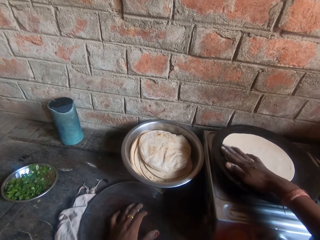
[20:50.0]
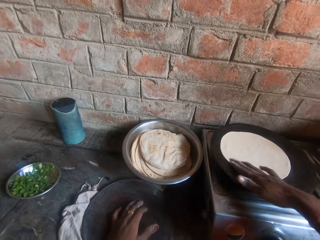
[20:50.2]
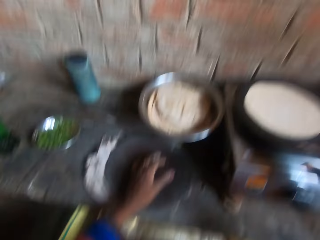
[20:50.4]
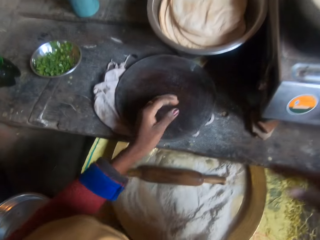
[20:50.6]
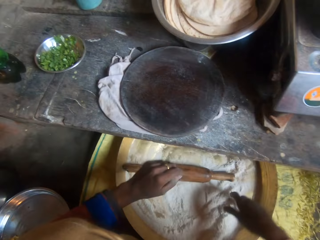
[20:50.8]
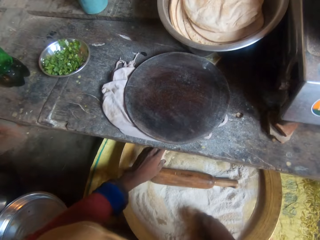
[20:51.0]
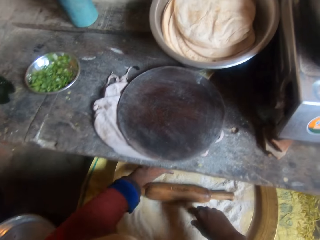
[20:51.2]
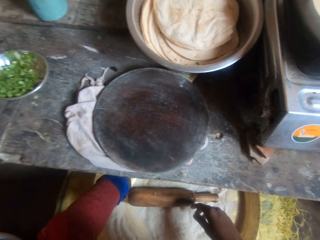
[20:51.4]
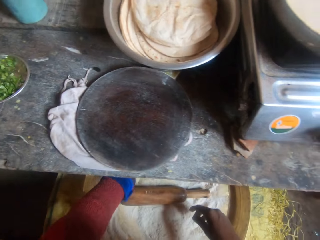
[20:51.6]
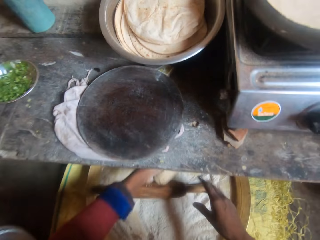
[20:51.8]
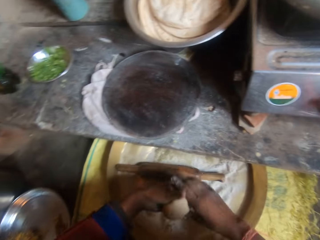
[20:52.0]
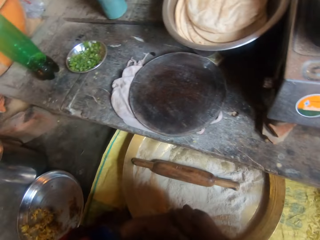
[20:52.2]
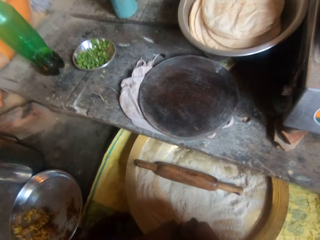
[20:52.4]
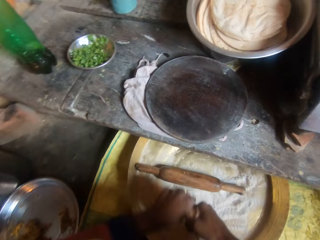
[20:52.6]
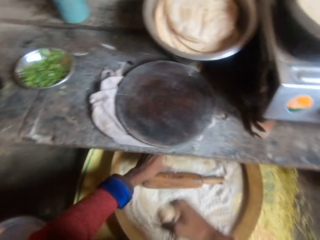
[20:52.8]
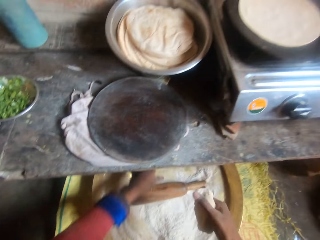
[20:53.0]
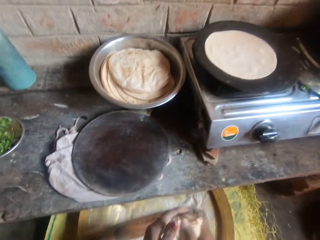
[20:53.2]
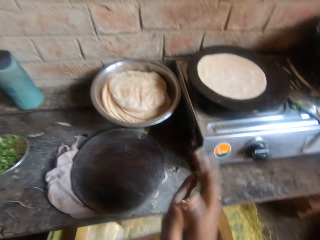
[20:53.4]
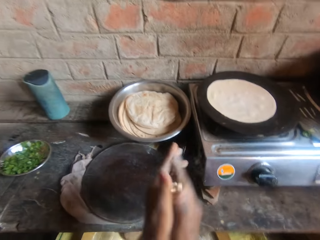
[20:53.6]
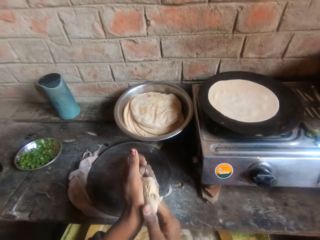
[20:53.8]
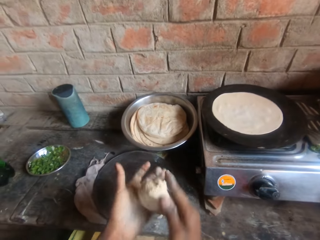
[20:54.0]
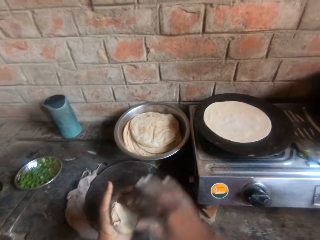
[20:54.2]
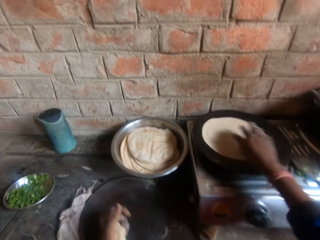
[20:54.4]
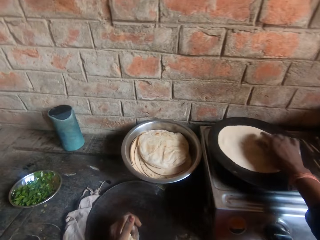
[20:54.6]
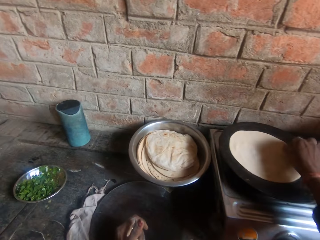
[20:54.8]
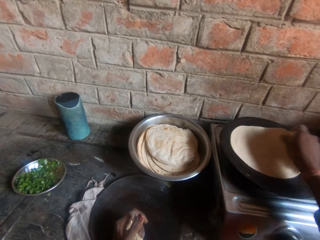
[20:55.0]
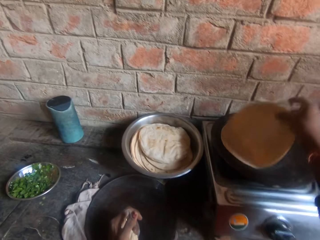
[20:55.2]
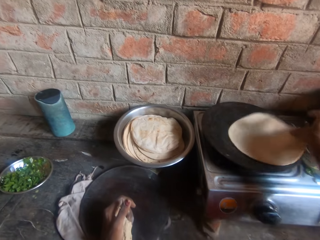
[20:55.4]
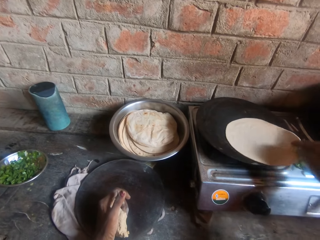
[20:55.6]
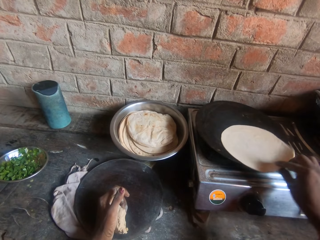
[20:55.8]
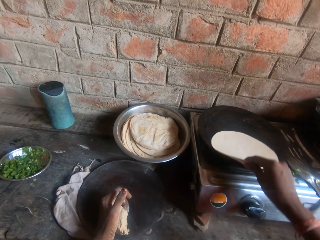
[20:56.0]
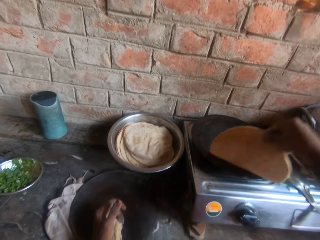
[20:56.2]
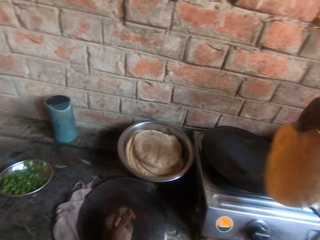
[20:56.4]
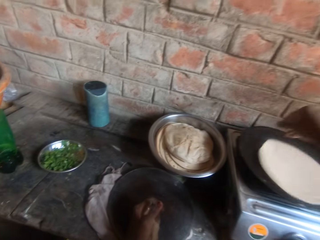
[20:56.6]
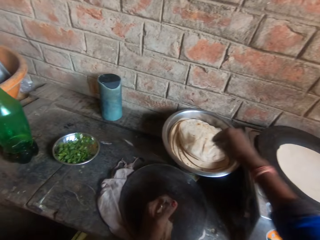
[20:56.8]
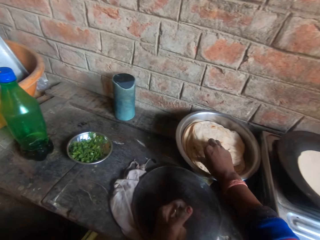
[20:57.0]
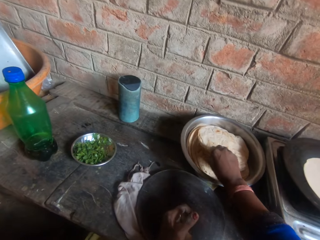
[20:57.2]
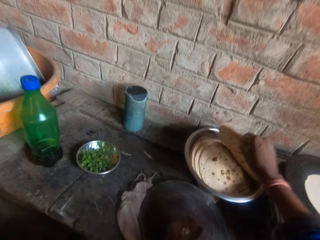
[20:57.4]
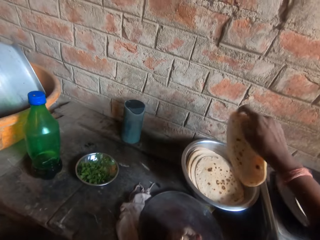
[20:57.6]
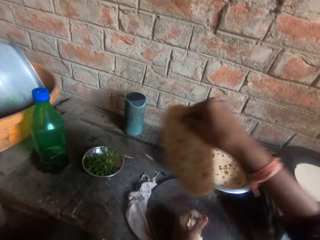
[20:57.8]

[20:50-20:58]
The camera wearer rubs their hand on the dough. They pick up a dough in the bucket, hold the dough, roll the dough on their hand and knead the dough with their hands. They flip the roti or tortilla on the griddle, hold the tortilla, rub the tortilla on the flat pan, put down the tortilla and pick up the tortilla.

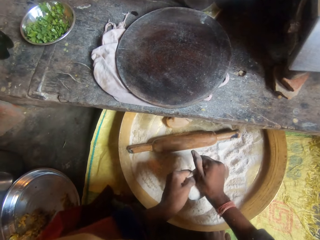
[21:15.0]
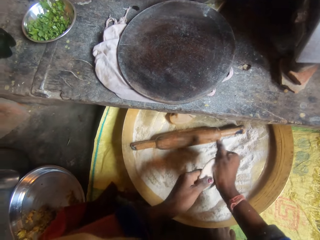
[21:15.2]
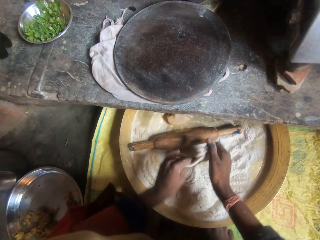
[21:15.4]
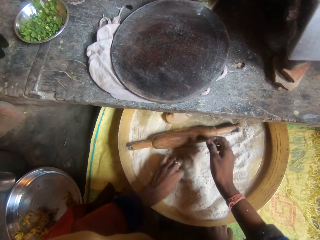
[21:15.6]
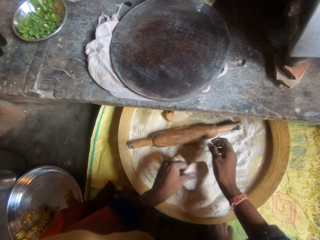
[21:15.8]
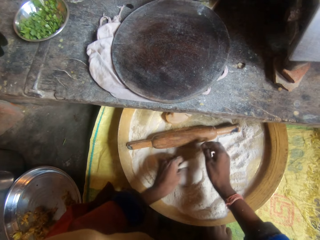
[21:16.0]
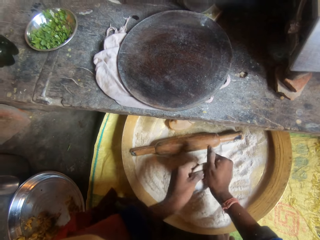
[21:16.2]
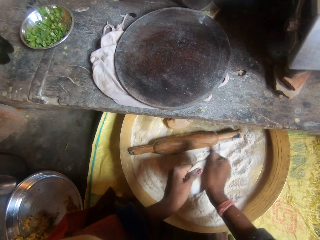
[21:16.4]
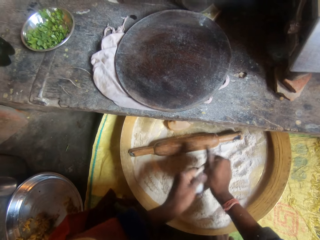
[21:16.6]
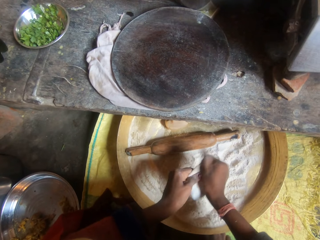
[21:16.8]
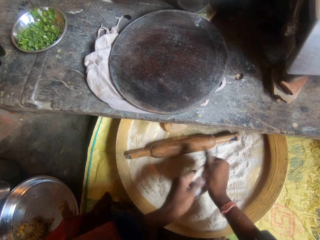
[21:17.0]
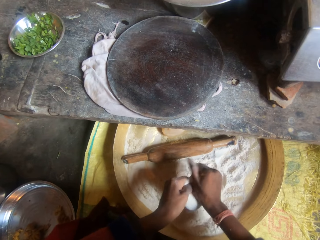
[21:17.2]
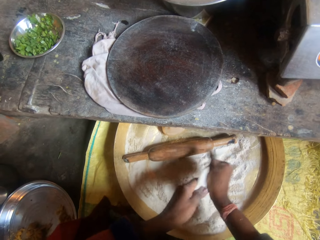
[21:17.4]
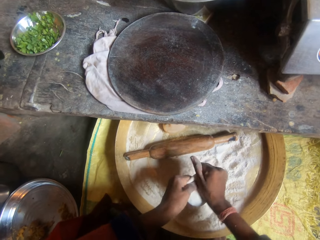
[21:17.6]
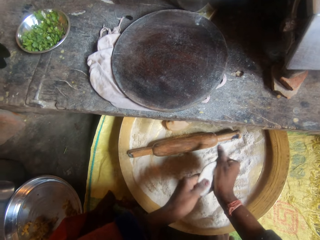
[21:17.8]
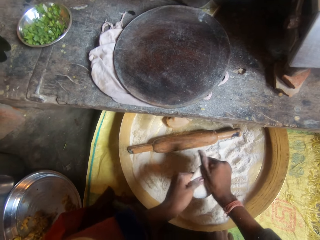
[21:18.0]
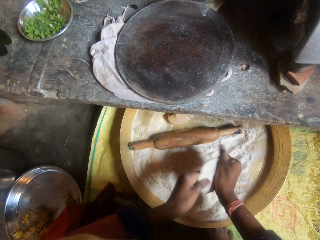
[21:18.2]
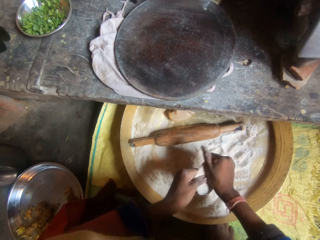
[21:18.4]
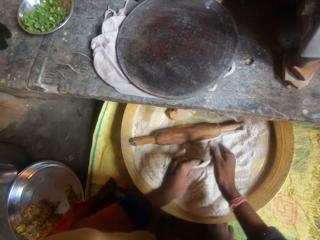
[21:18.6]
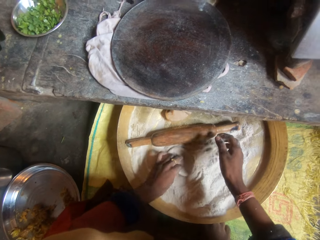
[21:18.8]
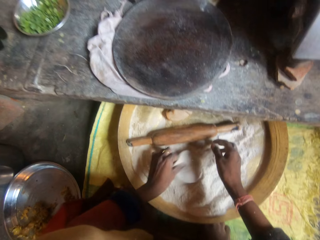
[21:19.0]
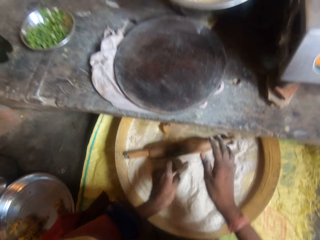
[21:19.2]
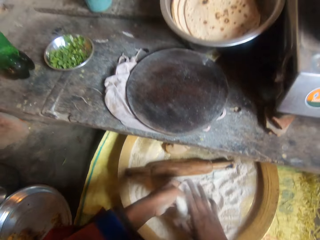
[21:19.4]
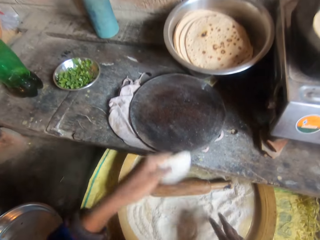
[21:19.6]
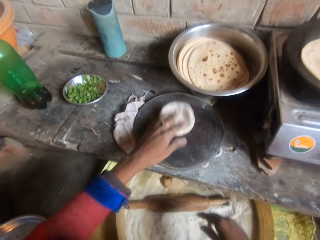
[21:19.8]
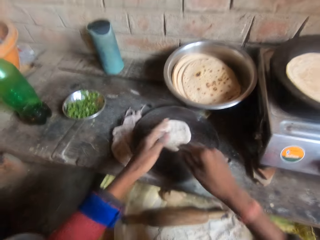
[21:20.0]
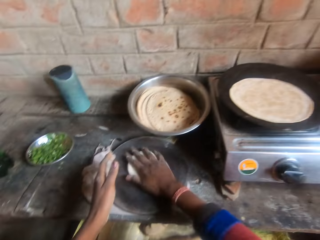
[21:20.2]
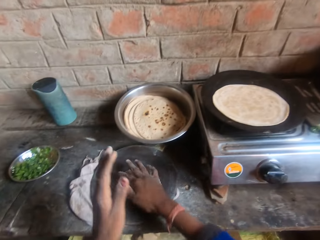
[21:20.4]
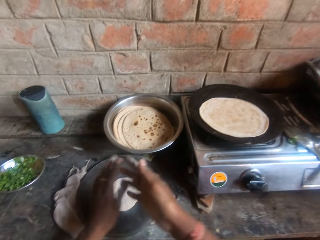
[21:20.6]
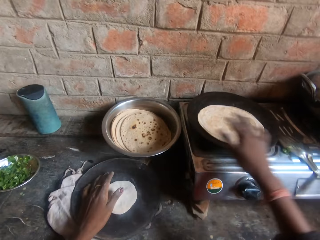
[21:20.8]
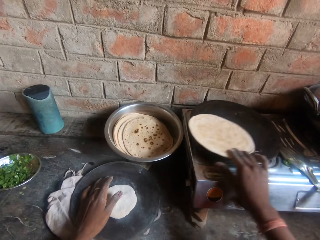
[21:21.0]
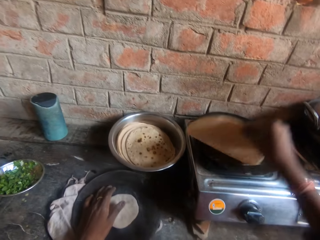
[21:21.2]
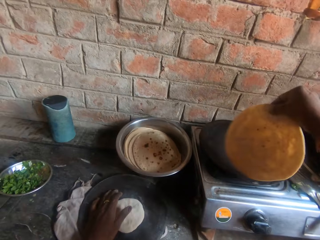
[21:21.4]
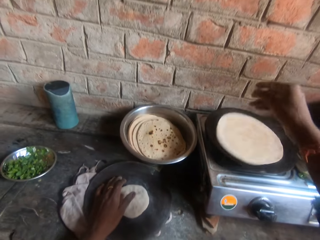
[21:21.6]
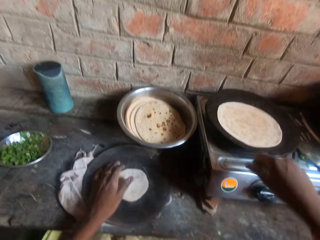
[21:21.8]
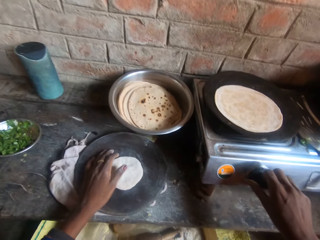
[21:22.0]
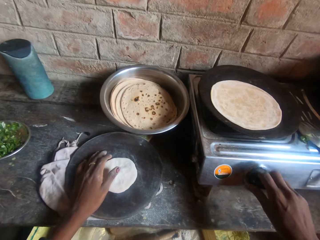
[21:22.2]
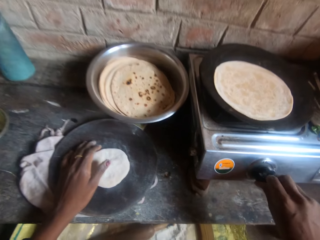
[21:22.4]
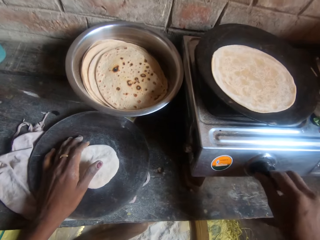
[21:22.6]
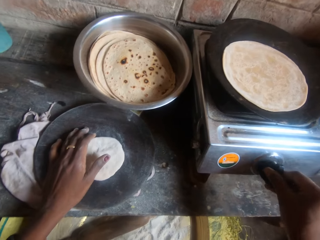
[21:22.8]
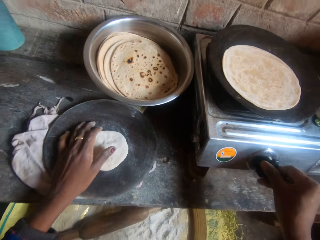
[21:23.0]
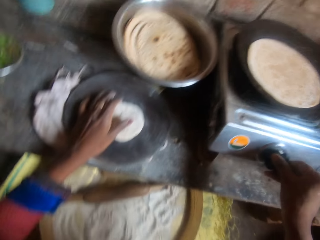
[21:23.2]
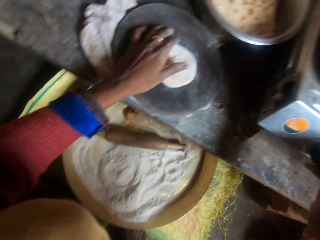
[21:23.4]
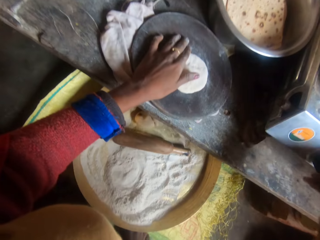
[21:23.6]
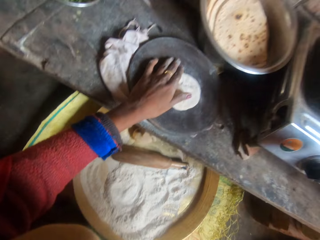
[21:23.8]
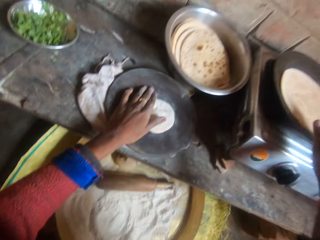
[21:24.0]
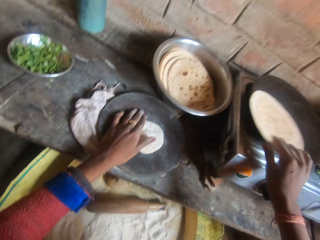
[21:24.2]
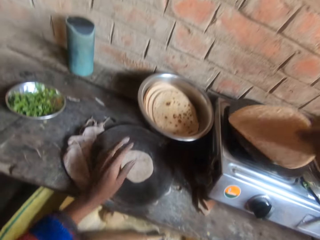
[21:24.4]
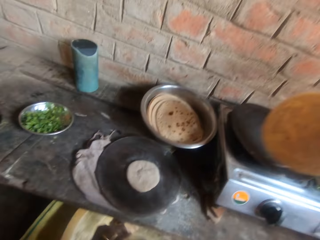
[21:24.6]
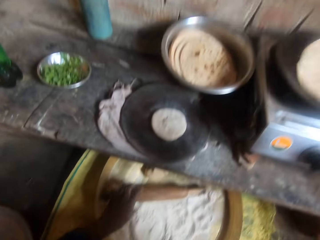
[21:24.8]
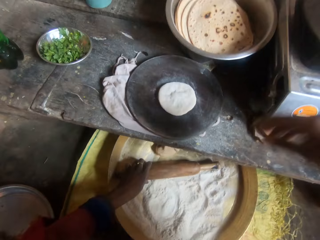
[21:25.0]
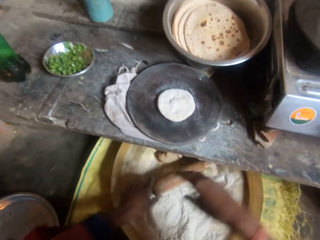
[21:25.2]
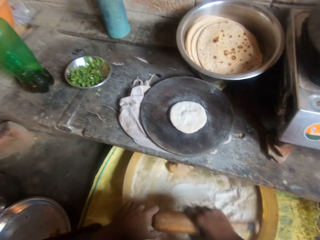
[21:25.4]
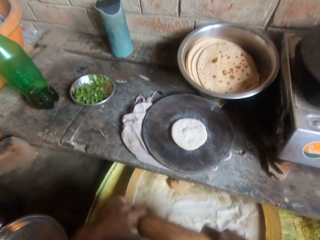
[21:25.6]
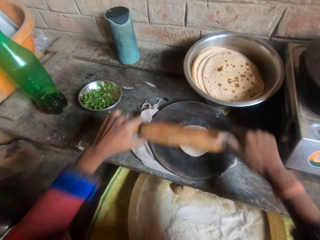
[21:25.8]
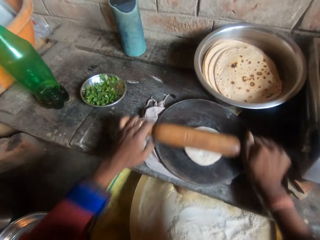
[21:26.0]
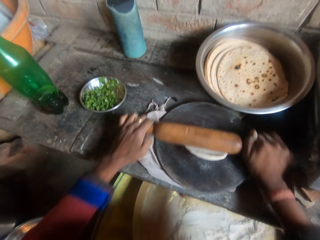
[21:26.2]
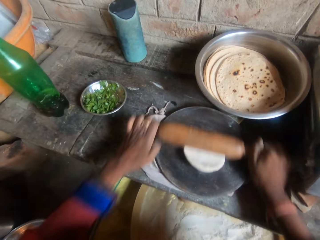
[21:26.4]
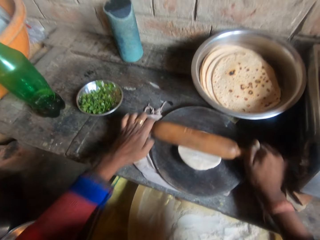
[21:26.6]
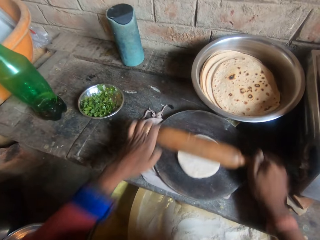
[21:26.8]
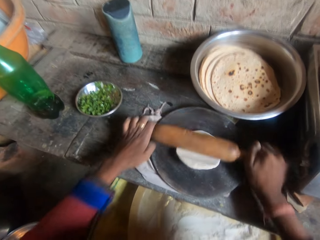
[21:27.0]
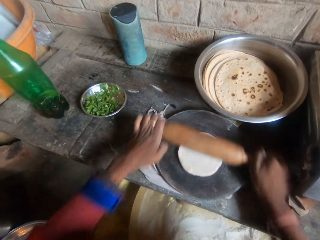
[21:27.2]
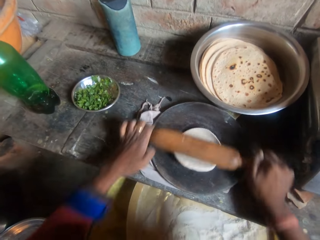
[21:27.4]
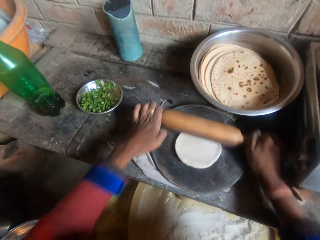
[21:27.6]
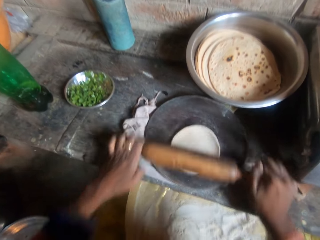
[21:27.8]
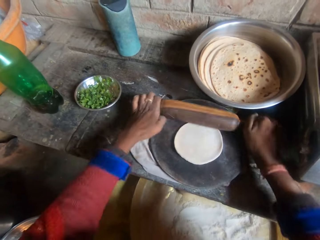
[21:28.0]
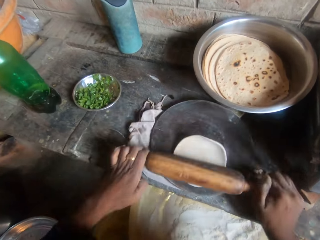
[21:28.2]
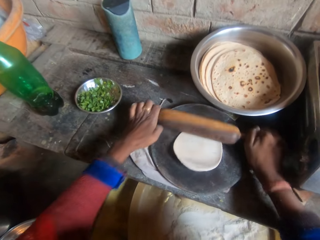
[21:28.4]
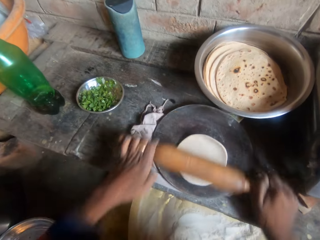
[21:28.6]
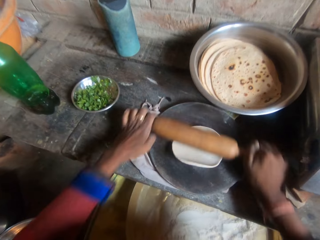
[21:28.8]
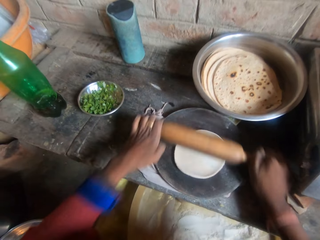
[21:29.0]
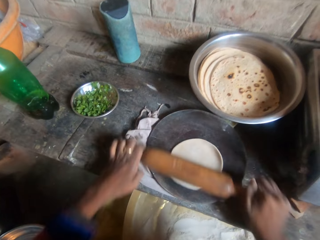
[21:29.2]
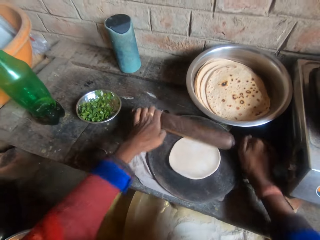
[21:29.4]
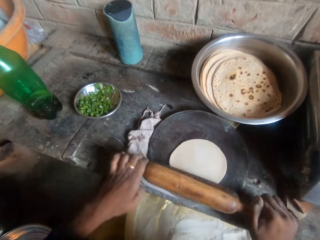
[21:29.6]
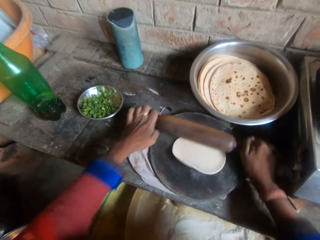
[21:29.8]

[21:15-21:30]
The camera wearer rubs the dough on the flour. She rolls the dough in flour inside the bucket, kneads the dough with her hands, shapes the dough, rubs the dough on the flour and puts the dough on the rolling board. She holds the tortilla or roti, flips the roti on the griddle and drops the tortilla on the flat pan. She holds the knob and turns the cooker knob. She lifts the tortilla, flips the roti on the griddle and drops the tortilla on the flat pan. She holds the rolling pin, rolls the dough and kneads the dough on the board with the rolling pin.
